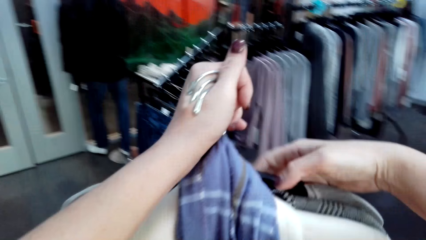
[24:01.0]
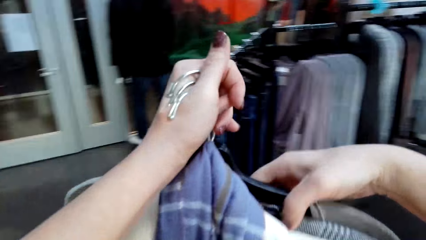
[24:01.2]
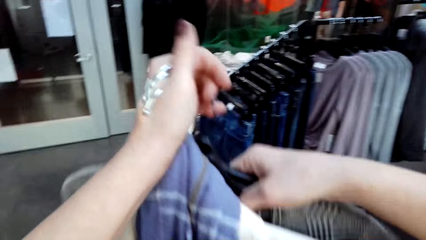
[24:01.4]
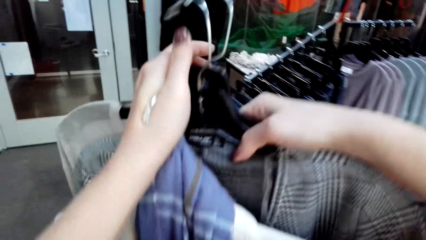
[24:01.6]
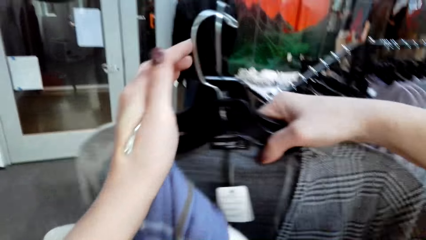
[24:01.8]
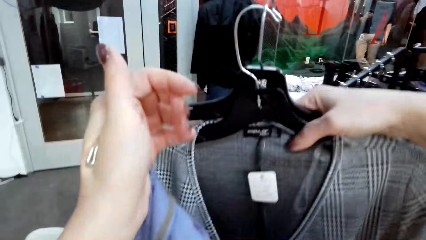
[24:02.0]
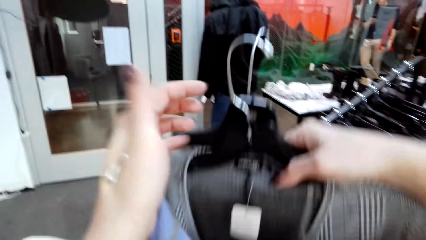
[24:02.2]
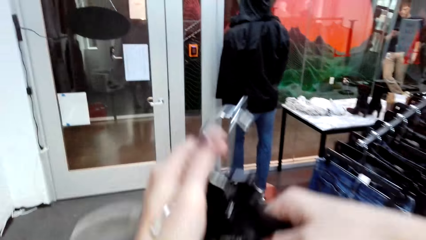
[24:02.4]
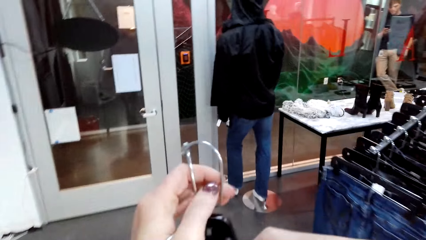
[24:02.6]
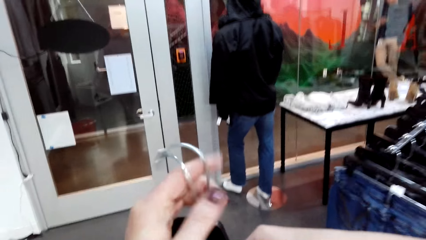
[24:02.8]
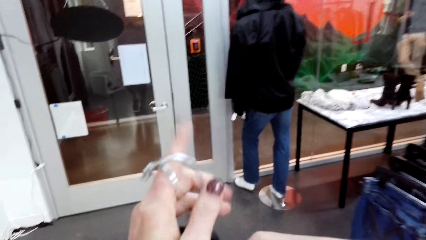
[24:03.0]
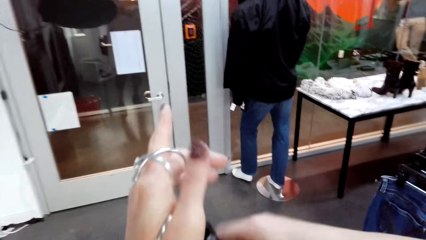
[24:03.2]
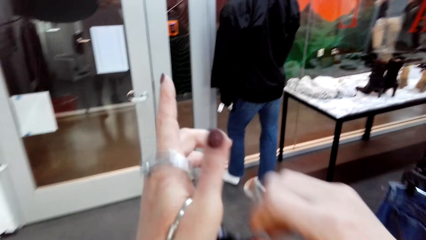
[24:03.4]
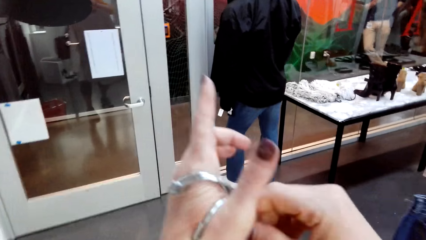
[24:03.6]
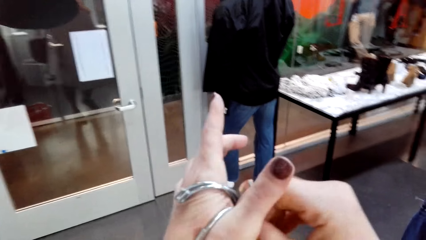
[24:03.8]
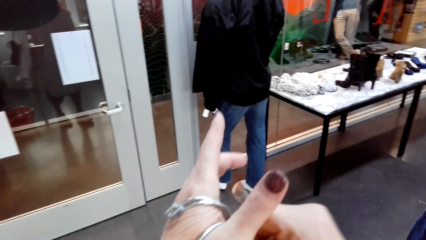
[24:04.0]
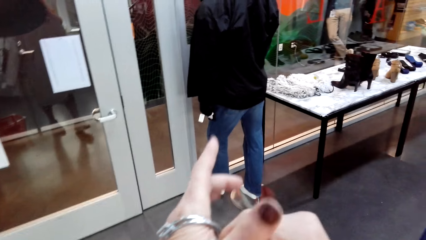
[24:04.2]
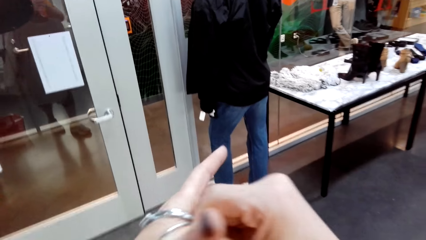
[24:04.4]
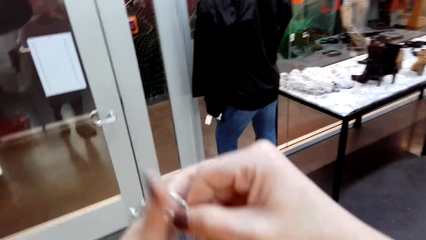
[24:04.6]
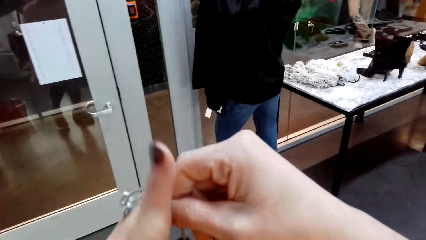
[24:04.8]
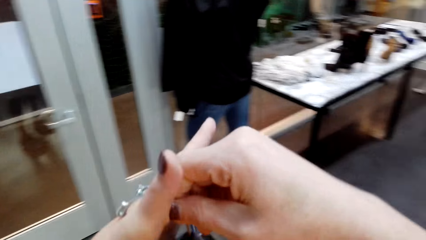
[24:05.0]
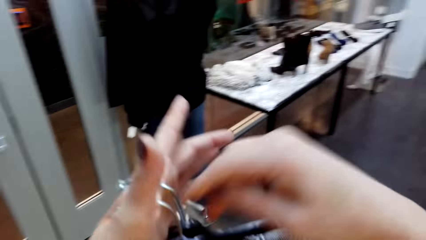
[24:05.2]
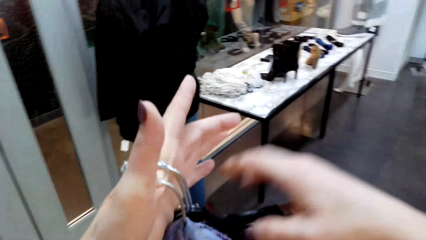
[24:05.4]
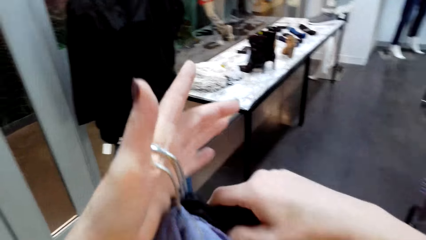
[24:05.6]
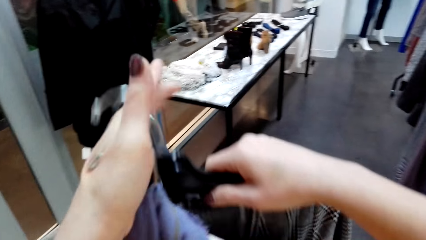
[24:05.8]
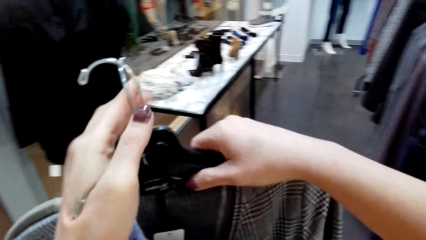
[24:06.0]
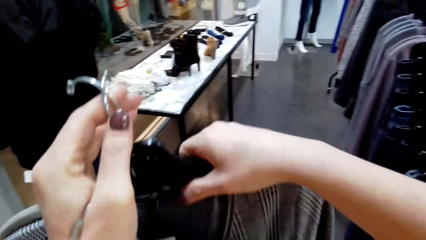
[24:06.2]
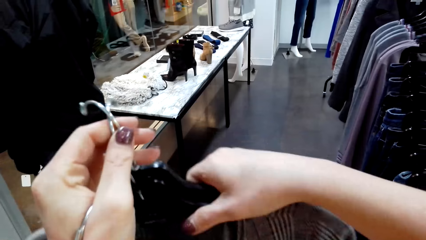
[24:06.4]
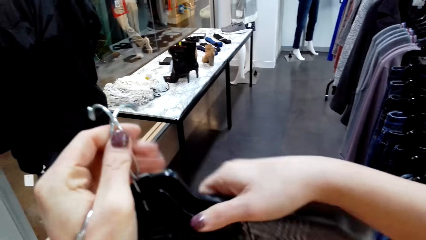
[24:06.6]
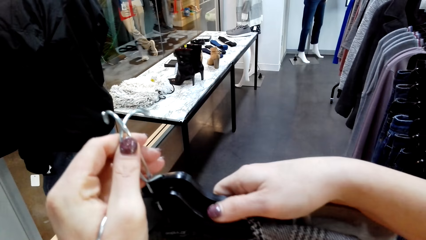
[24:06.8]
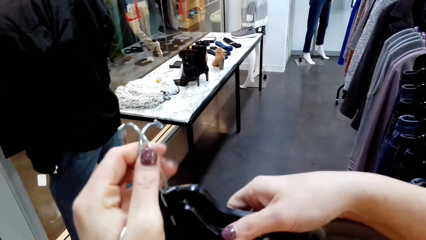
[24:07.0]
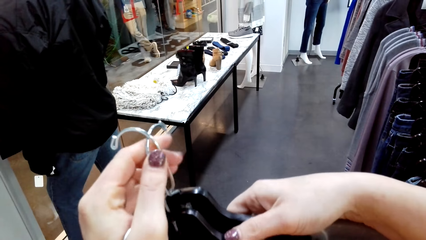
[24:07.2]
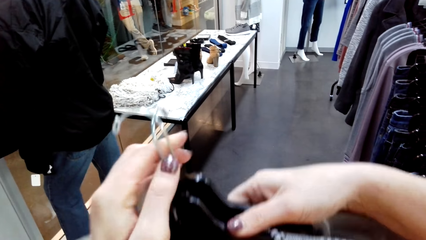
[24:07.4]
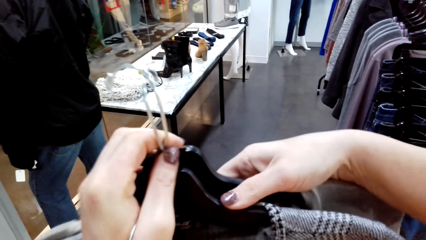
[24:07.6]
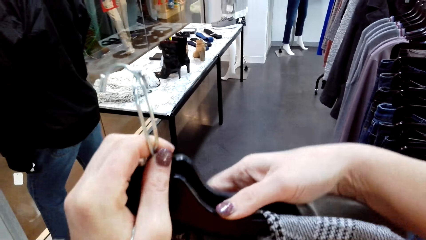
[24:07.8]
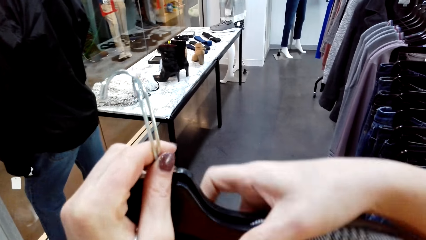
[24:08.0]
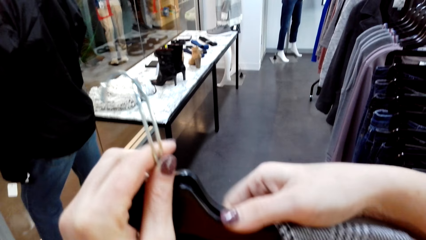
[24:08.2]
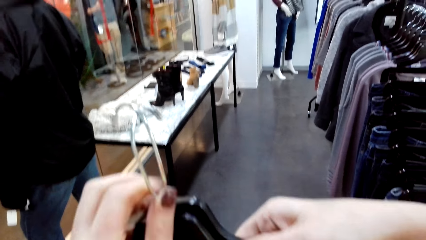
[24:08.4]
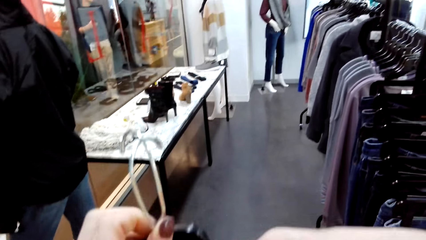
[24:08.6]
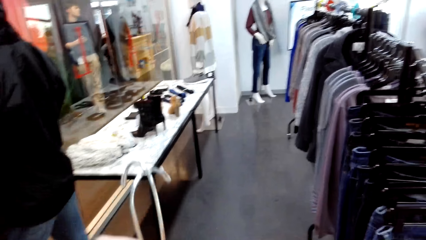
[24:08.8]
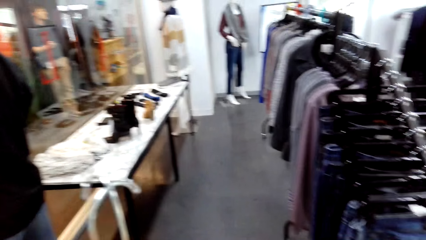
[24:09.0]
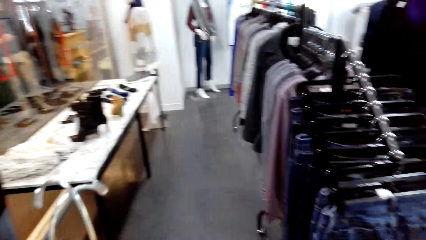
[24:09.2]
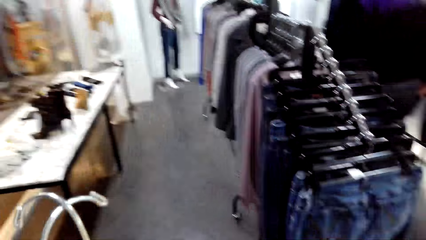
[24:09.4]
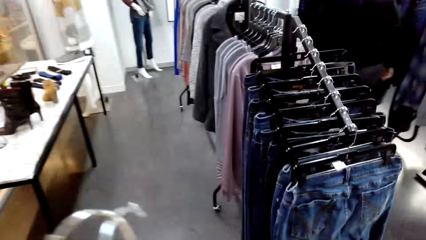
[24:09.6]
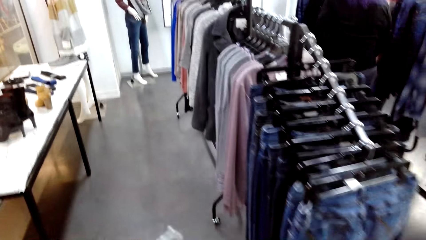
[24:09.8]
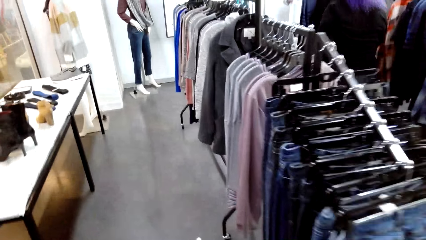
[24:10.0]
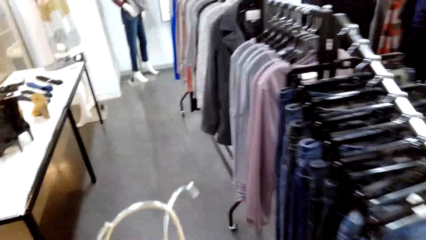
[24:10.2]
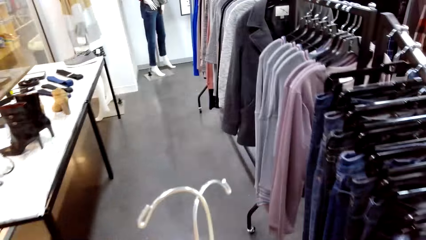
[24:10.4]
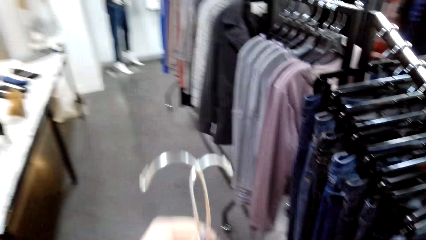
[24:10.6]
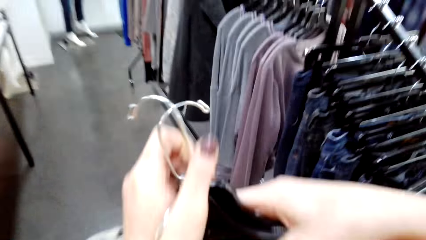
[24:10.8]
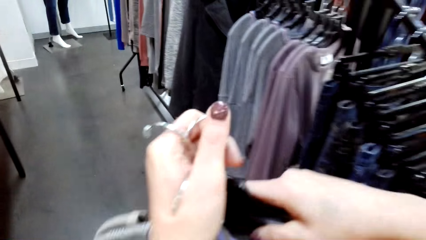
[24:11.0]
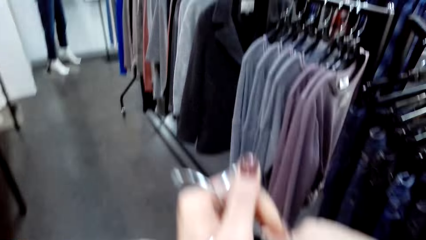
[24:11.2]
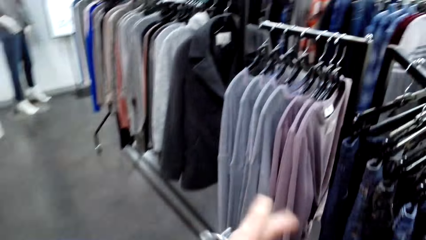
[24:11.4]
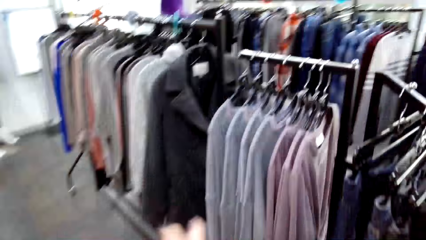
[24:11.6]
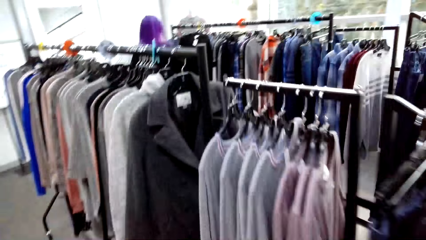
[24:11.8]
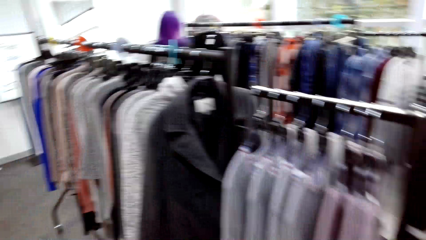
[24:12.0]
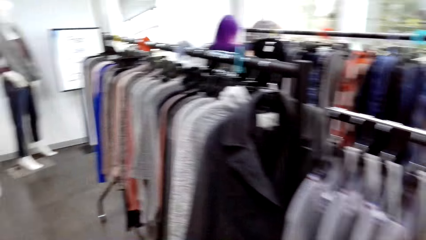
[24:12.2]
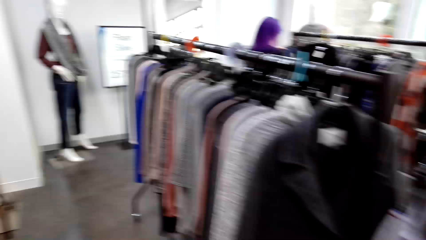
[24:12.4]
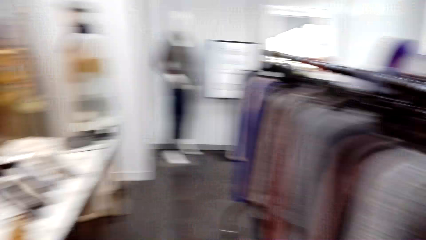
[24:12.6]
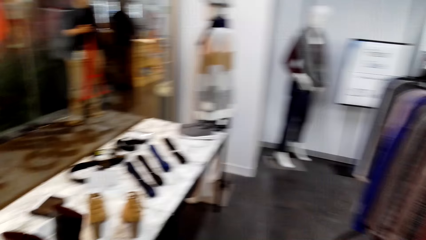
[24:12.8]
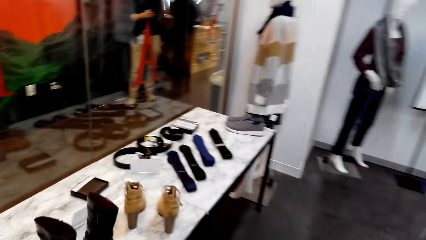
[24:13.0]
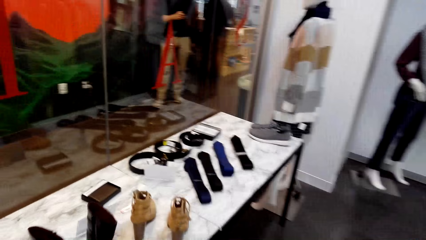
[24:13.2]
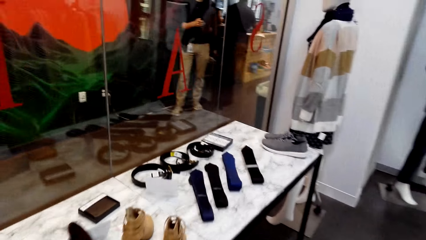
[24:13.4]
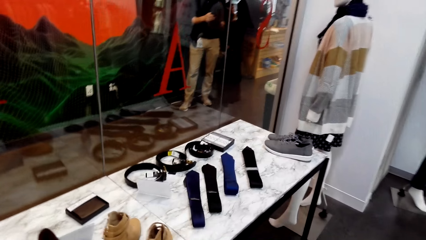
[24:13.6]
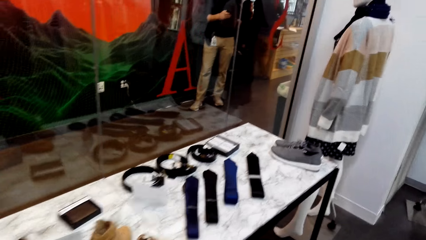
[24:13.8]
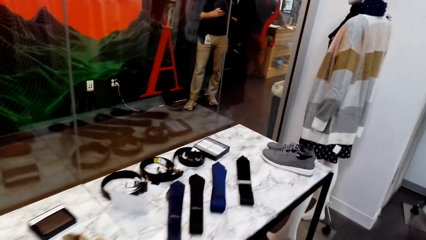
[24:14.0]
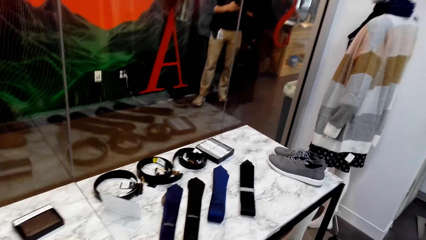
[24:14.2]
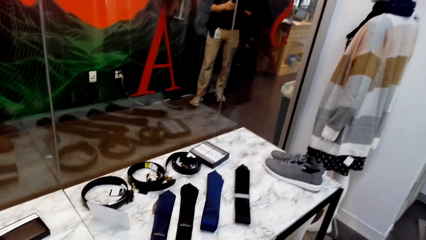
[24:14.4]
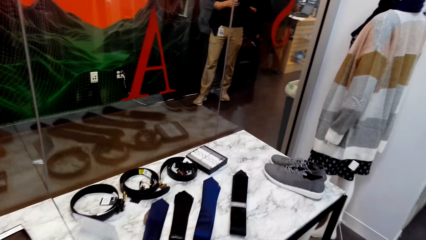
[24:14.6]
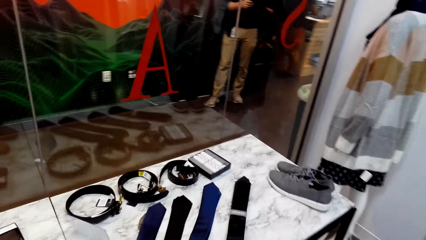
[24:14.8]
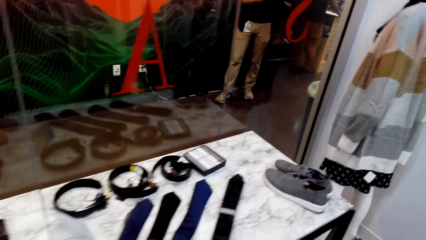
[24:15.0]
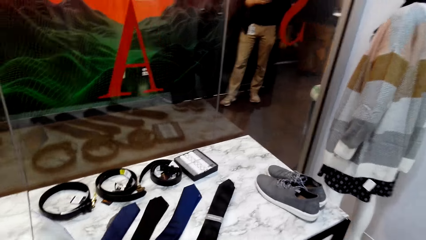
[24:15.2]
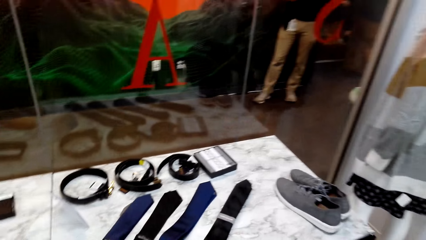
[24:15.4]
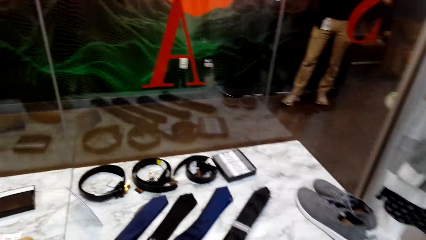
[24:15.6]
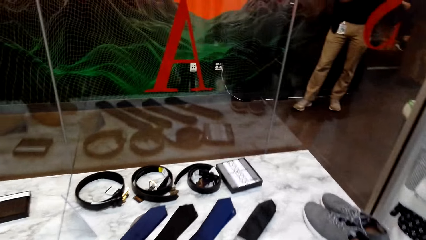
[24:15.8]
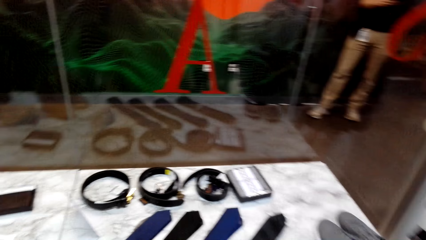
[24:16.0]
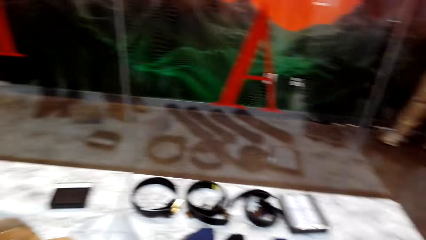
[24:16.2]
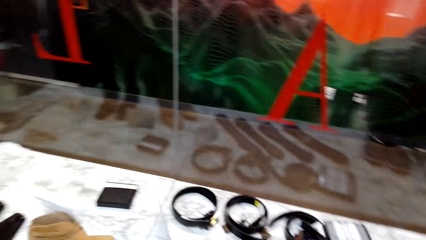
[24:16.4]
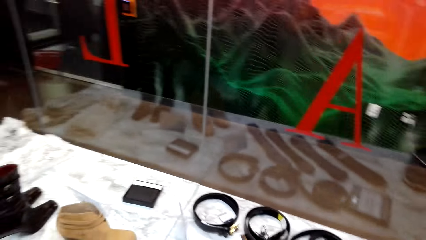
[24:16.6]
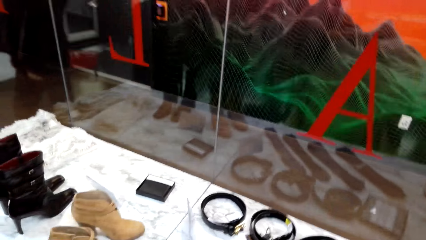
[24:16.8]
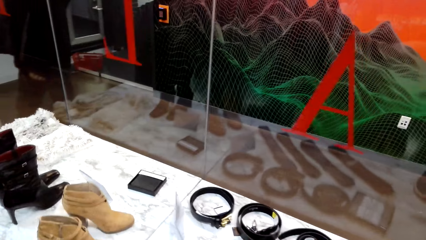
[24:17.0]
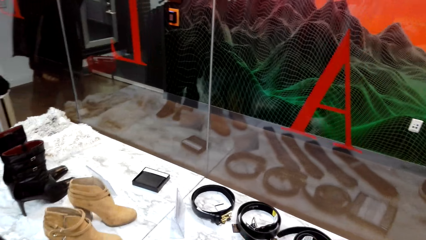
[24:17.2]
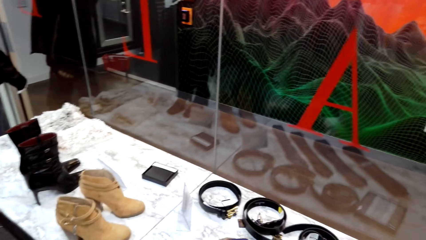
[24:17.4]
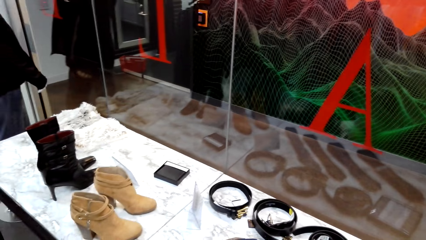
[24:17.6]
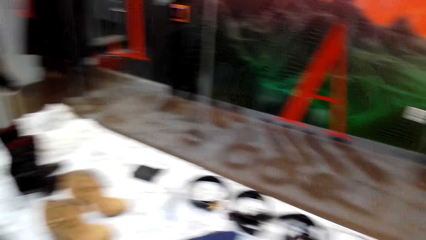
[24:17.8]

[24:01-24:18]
The camera wearer walks around the room. A lady lifts clothes. She arranges the clothes on the palm. The camera wearer looks around. They arrange the clothes on the hand. They walk around the room.
